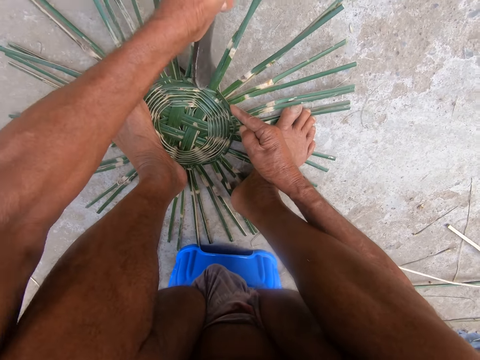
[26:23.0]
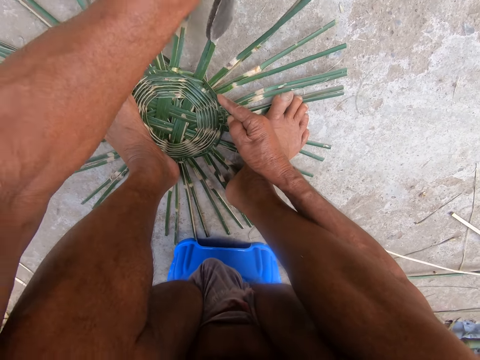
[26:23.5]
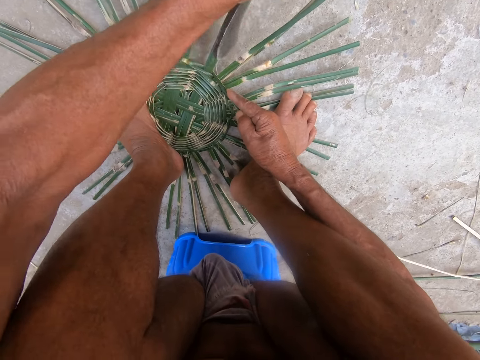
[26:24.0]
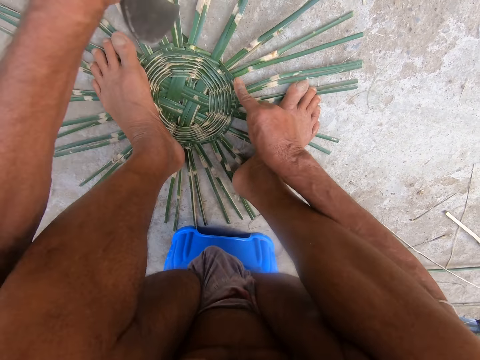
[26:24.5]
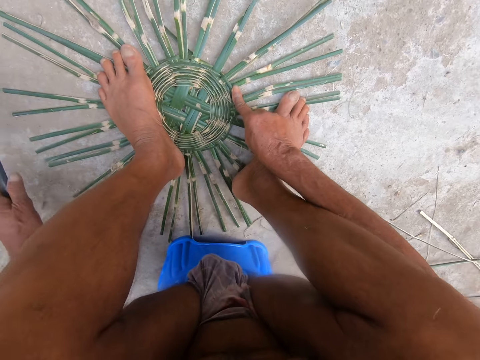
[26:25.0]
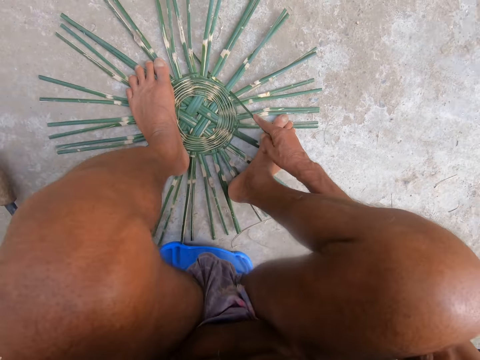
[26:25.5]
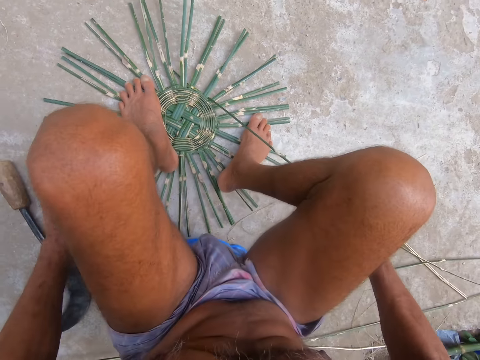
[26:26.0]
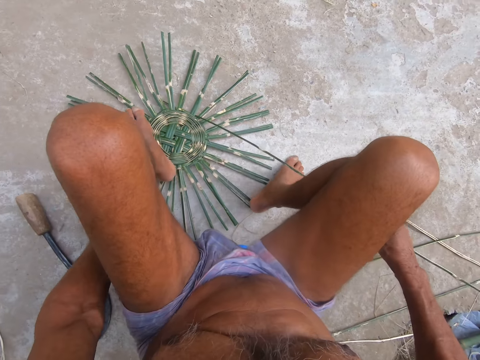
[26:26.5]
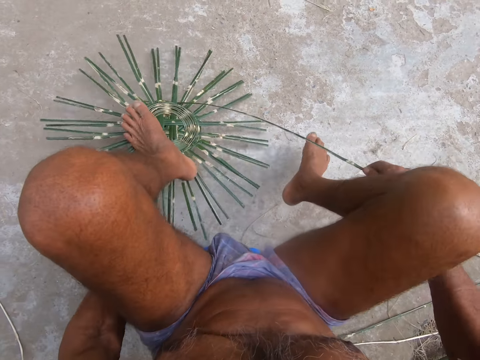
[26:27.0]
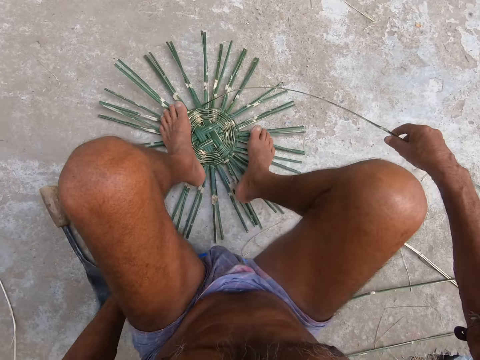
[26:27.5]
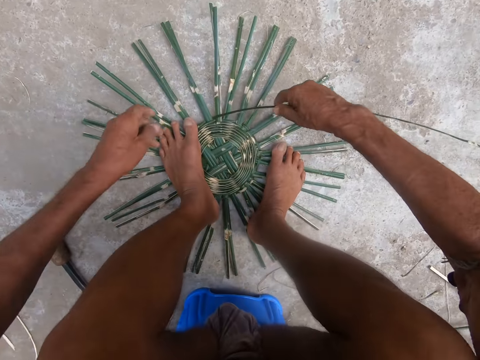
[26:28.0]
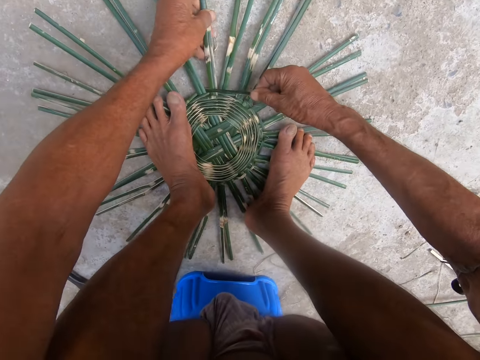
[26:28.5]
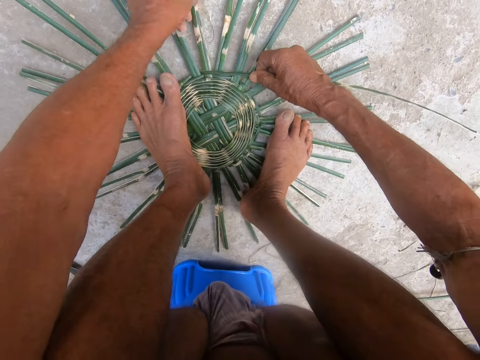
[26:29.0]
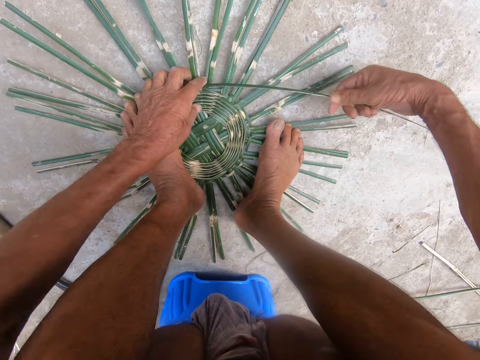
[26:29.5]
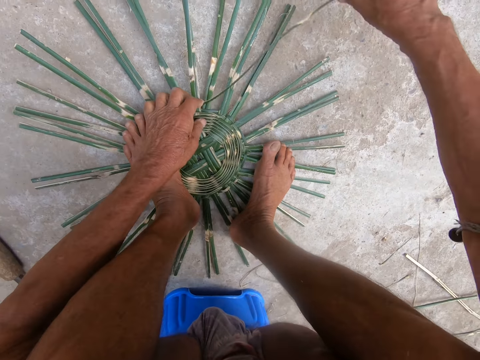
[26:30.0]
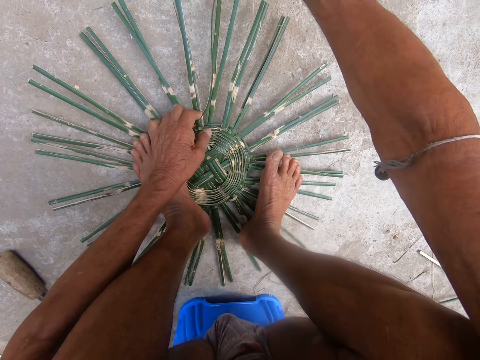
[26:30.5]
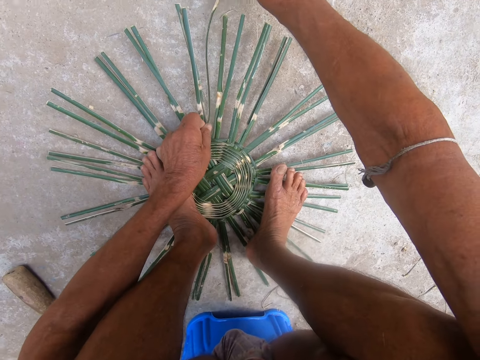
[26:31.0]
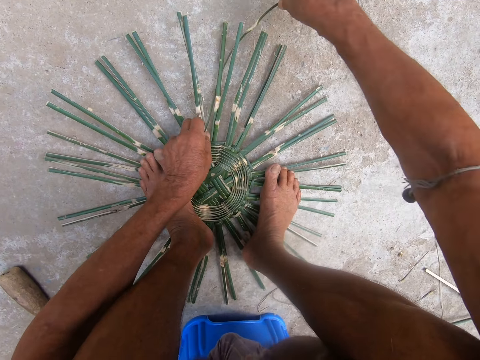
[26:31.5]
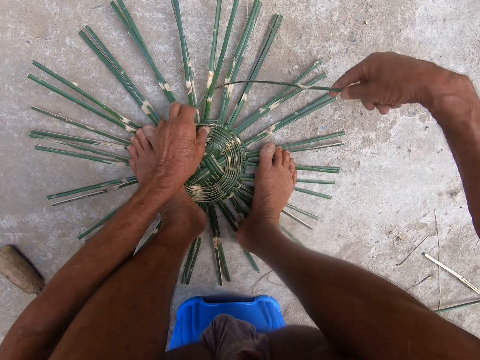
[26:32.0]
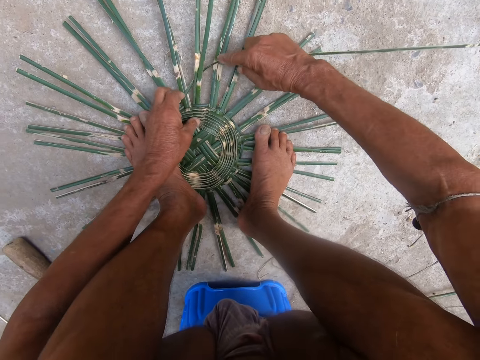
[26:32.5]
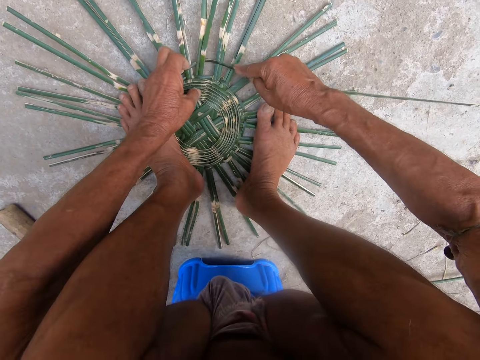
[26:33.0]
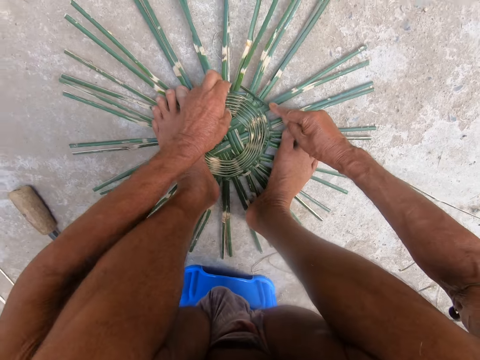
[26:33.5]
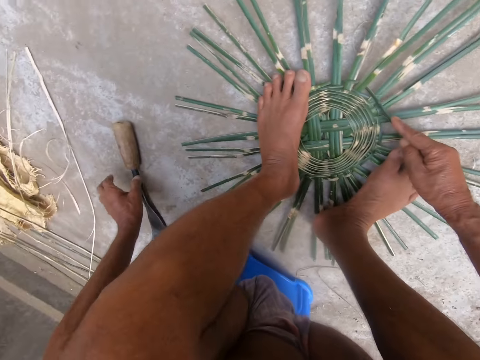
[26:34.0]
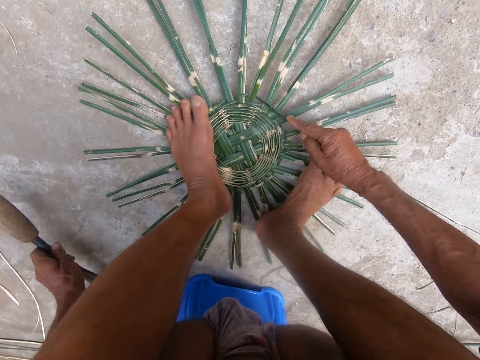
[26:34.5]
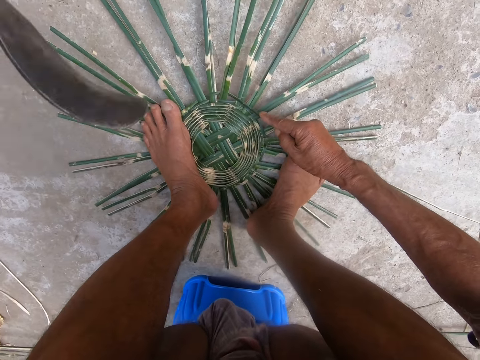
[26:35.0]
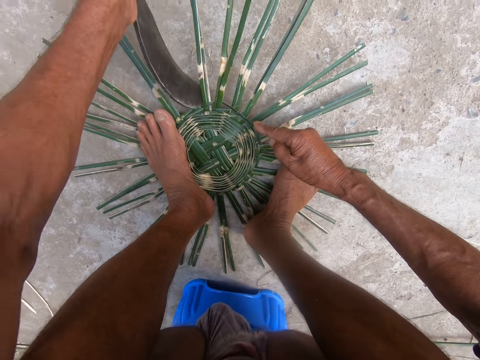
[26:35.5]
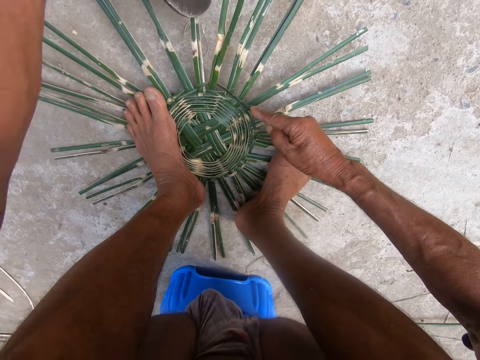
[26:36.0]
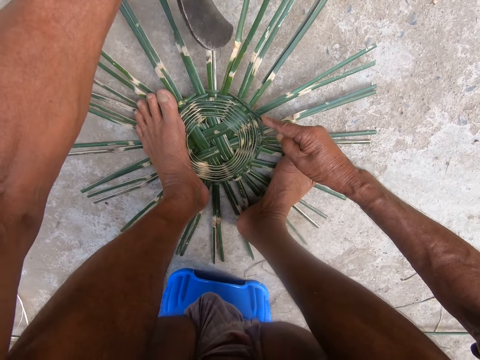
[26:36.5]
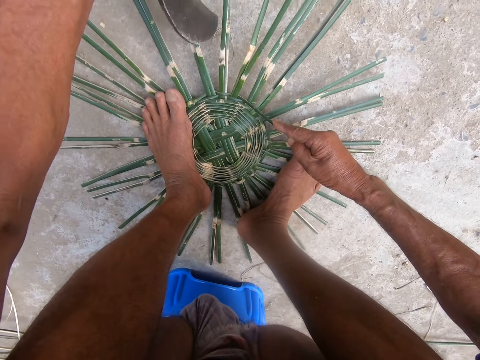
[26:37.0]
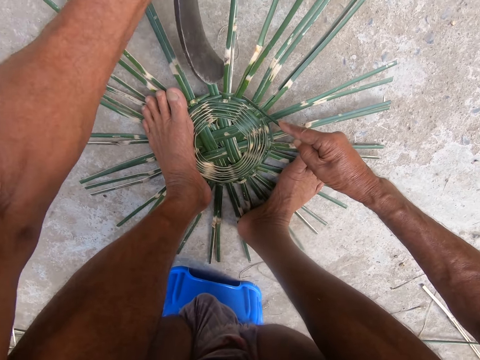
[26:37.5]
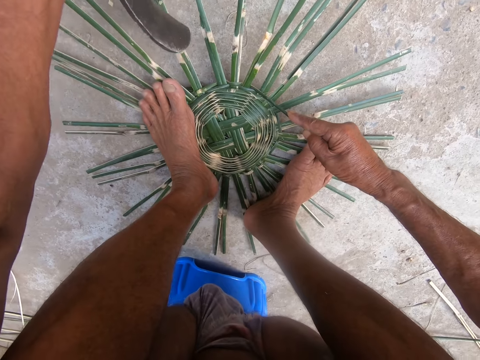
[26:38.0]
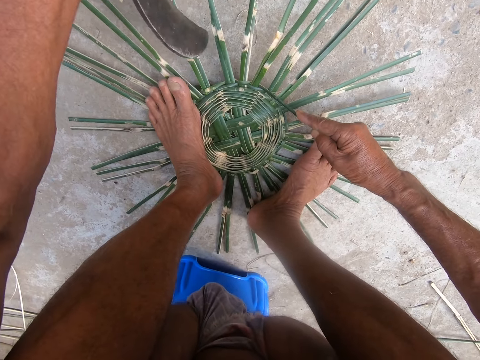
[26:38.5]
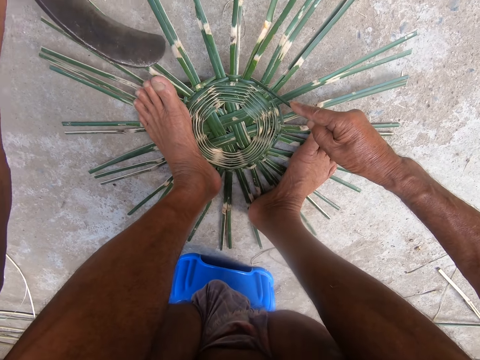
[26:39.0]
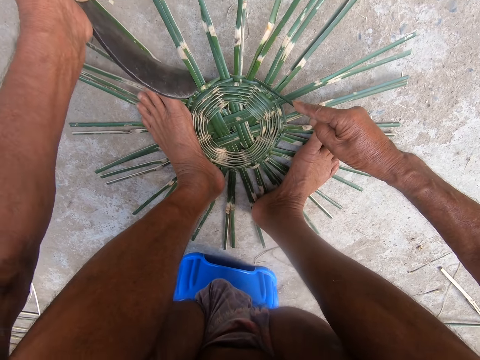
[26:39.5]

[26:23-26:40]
The camera wearer drops the sickle or knife on the ground with his left hand. He stretches the reed with a hand. He lifts the weaved wickers from the ground with his left hand. He aligns the reed with a hand. He drops the weaved wickers on the ground with his left hand. He places his legs on the wickers on the ground. He adjusts the wickers on the ground with his hands. He weaves the wickers on the ground with his hands. He picks the wickers from the ground with his left hand. He picks up the sickle. He uses the sickle on the weaved wickers on the ground with his left hand. He aligns the reeds with the sickle.

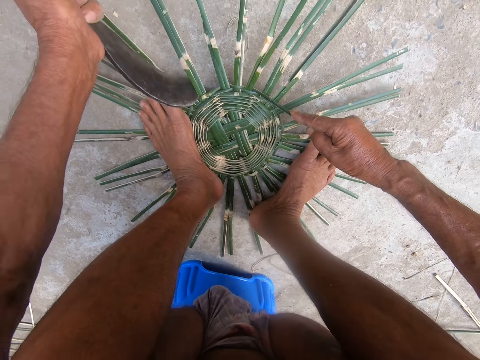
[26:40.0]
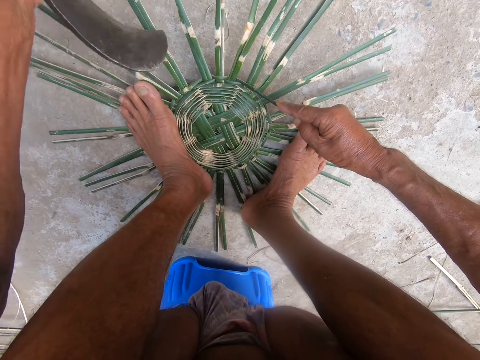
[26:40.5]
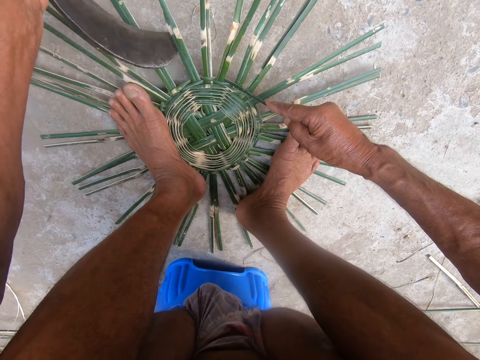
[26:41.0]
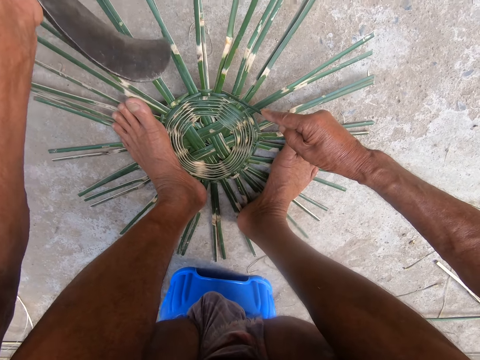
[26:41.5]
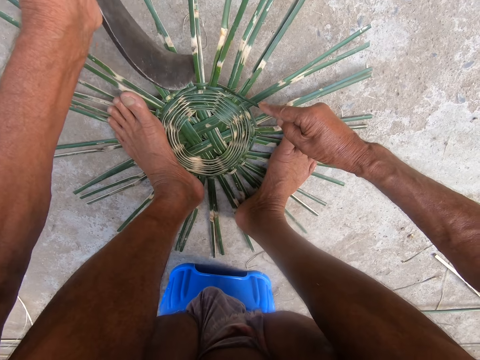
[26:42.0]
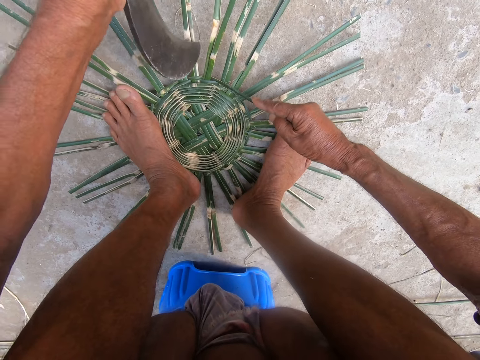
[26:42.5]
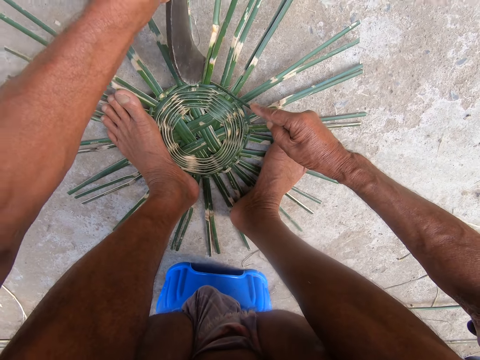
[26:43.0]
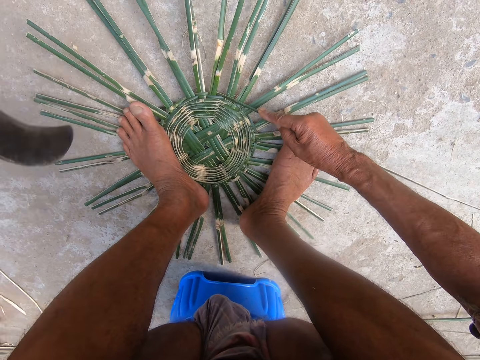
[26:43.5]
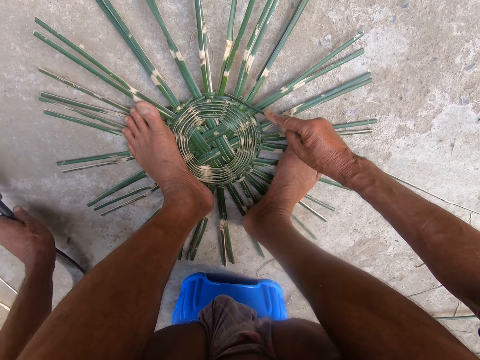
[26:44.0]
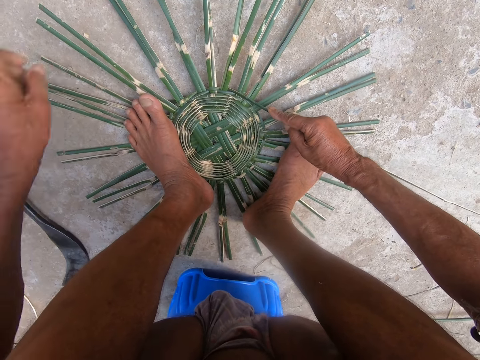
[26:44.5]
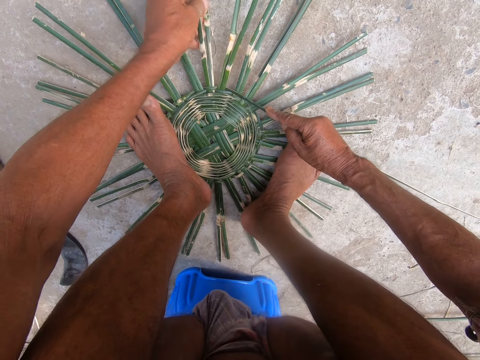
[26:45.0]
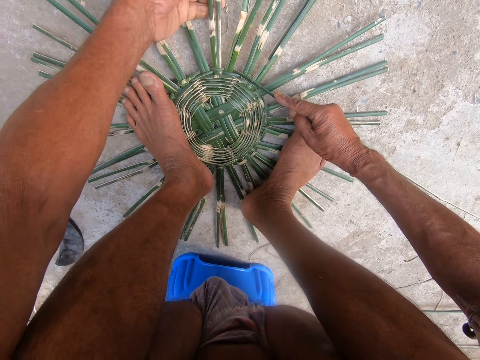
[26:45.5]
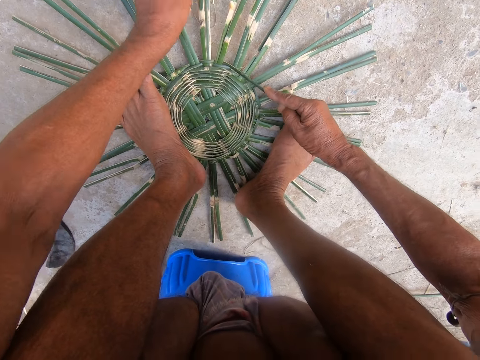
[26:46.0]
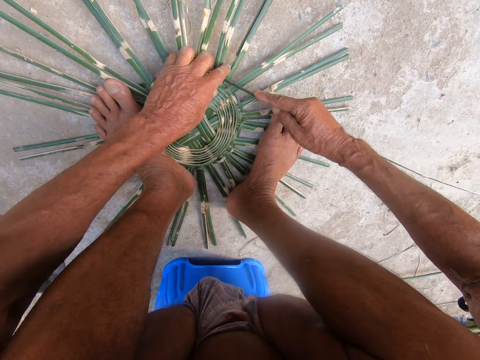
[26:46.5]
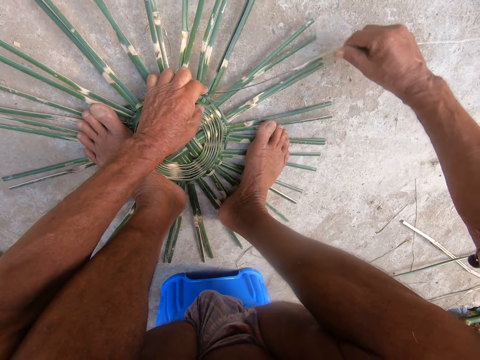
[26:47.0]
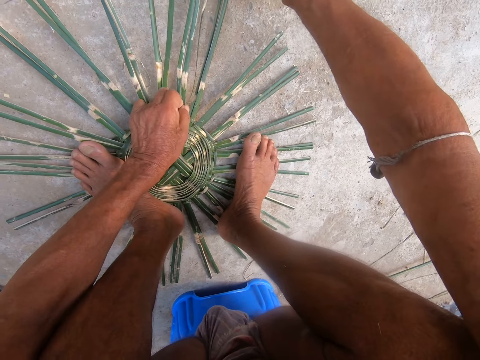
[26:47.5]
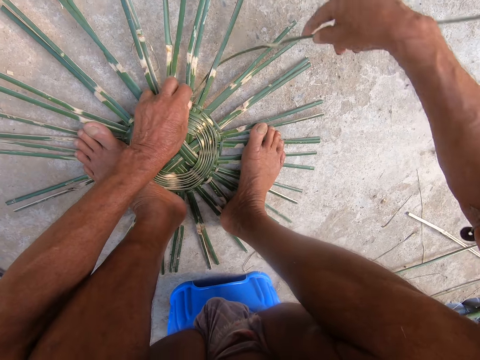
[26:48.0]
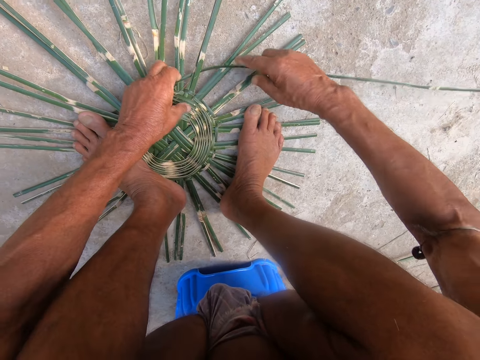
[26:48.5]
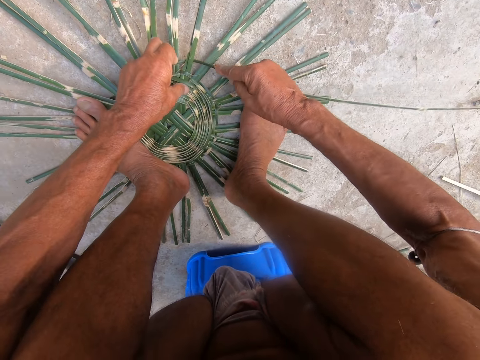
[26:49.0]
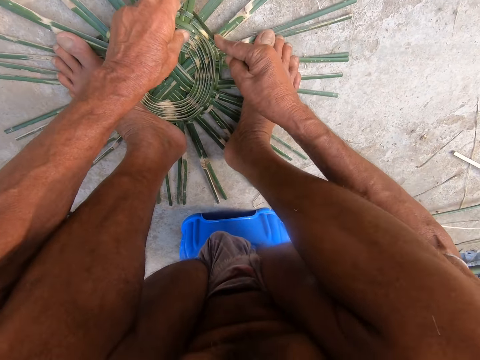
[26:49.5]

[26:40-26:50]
The camera wearer drops the sickle on the ground with his left hand. He adjusts the wickers on the ground with his hands. He weaves the wickers on the ground with his hands.
